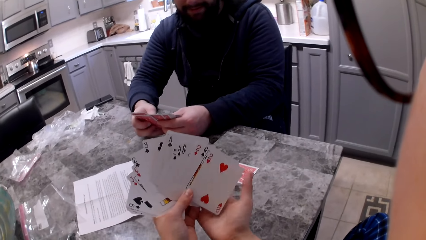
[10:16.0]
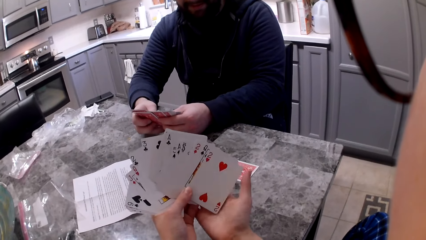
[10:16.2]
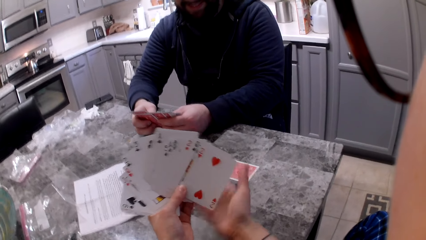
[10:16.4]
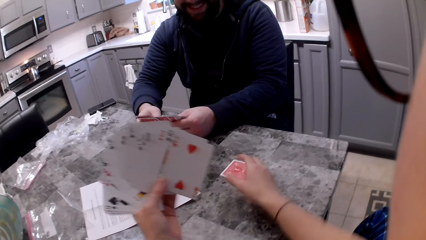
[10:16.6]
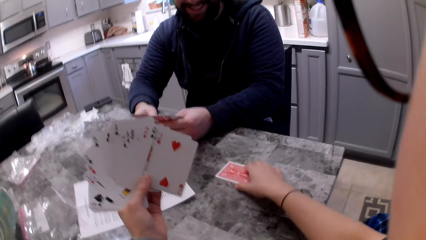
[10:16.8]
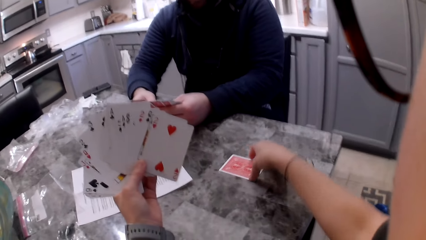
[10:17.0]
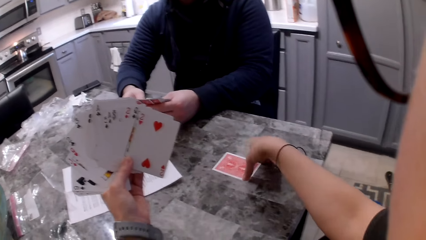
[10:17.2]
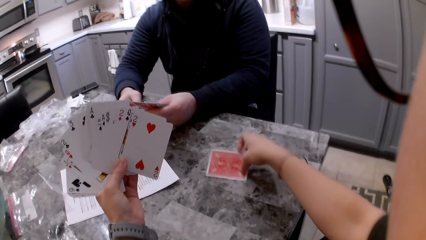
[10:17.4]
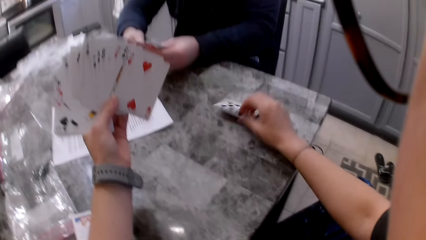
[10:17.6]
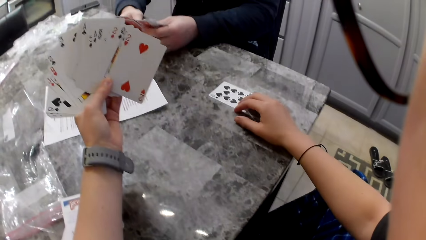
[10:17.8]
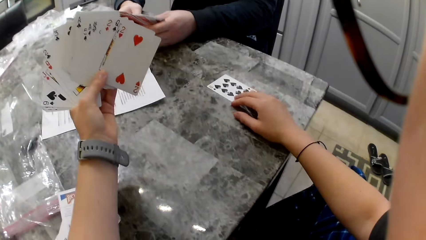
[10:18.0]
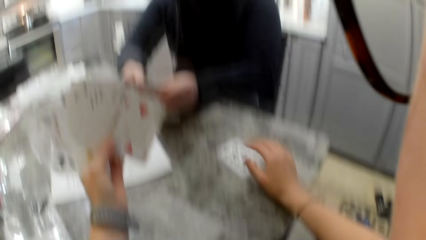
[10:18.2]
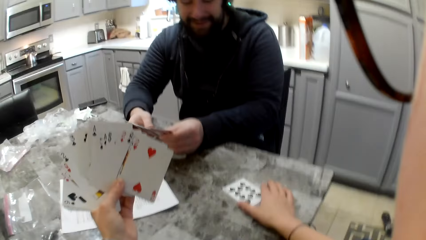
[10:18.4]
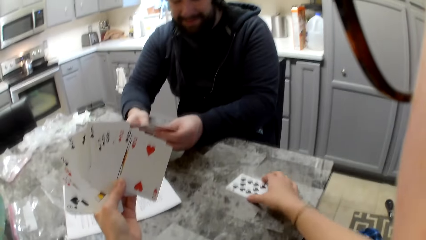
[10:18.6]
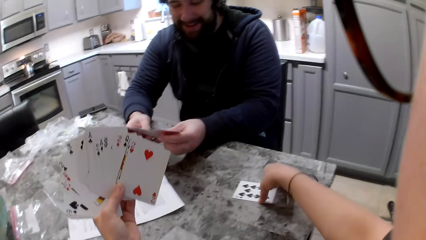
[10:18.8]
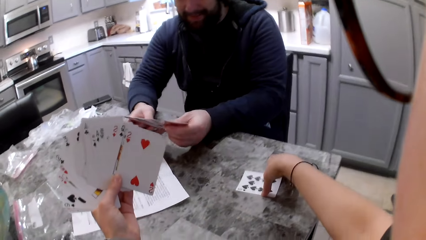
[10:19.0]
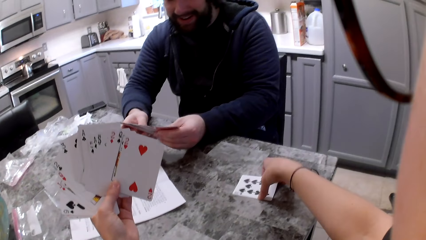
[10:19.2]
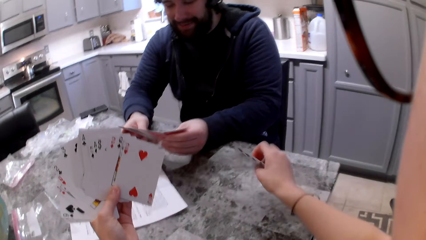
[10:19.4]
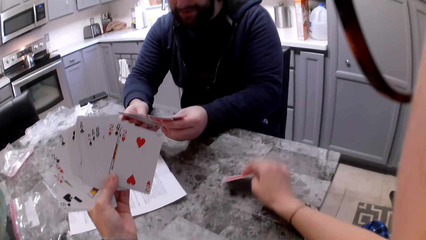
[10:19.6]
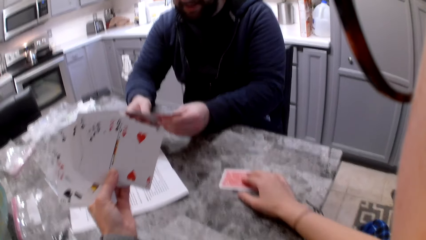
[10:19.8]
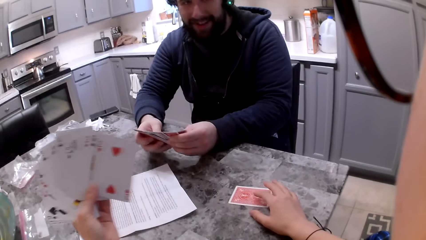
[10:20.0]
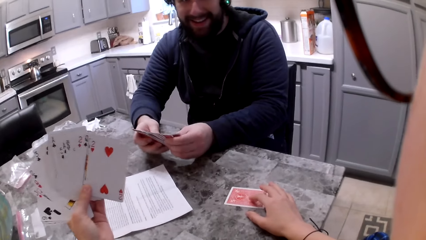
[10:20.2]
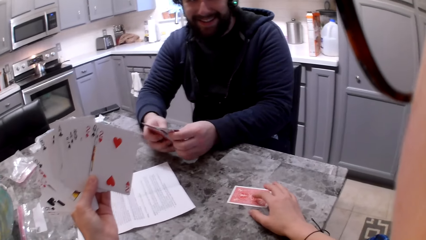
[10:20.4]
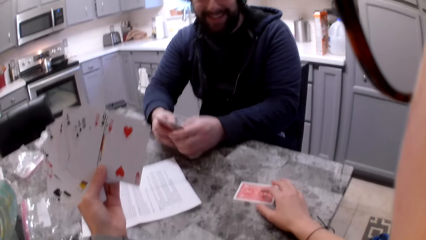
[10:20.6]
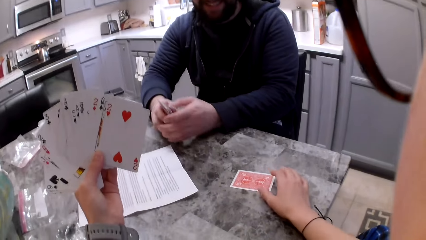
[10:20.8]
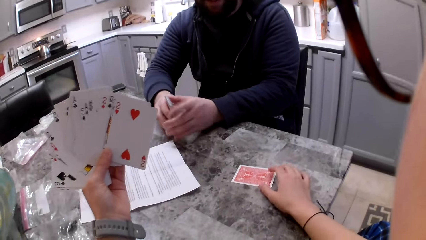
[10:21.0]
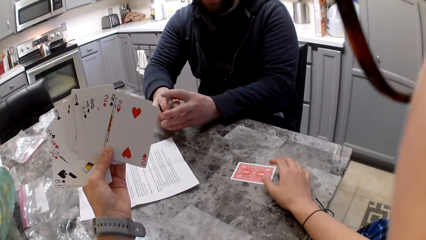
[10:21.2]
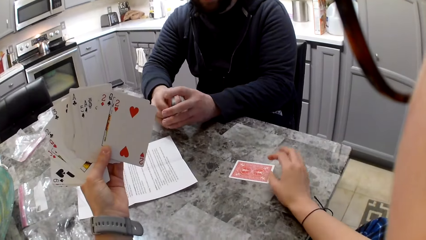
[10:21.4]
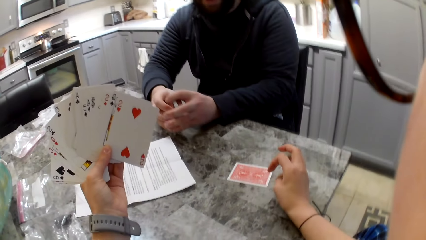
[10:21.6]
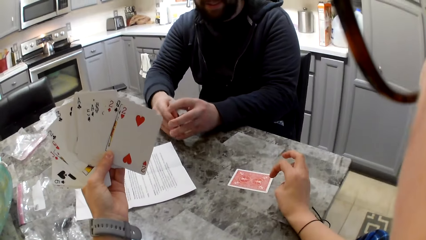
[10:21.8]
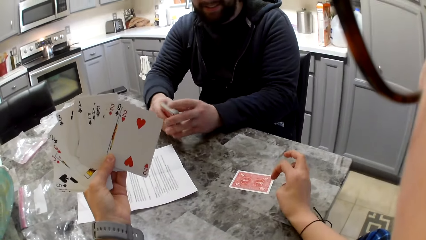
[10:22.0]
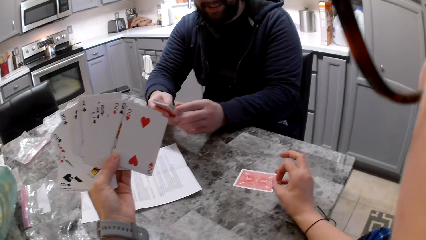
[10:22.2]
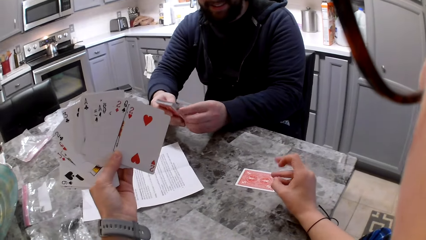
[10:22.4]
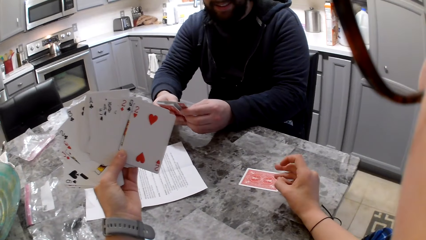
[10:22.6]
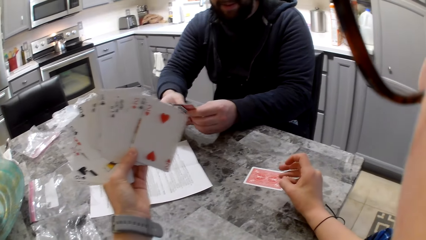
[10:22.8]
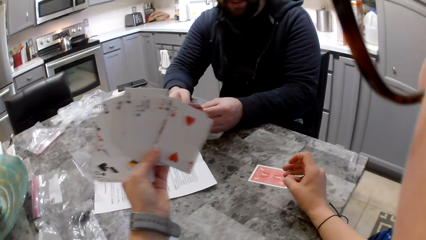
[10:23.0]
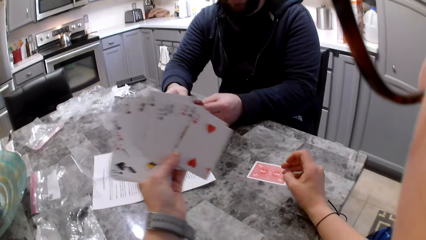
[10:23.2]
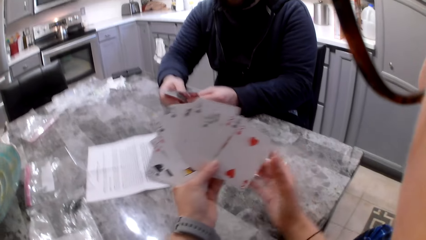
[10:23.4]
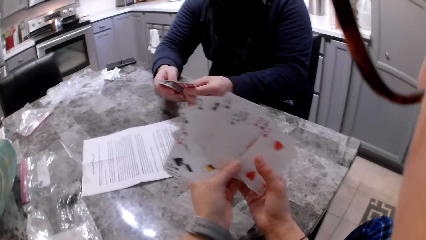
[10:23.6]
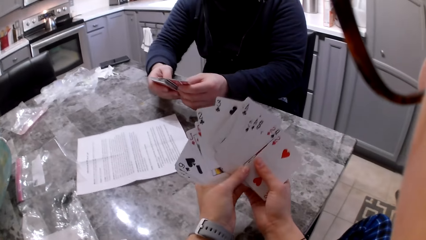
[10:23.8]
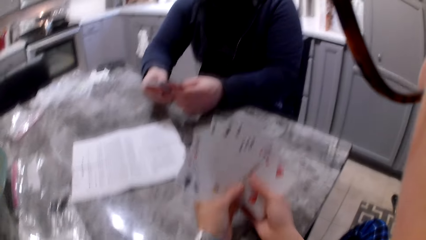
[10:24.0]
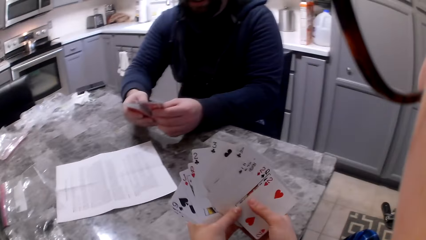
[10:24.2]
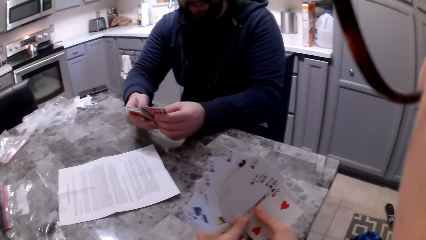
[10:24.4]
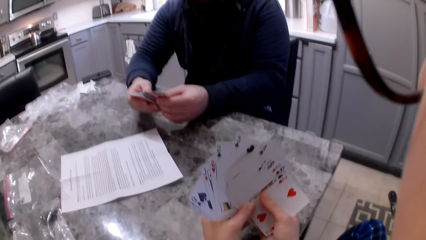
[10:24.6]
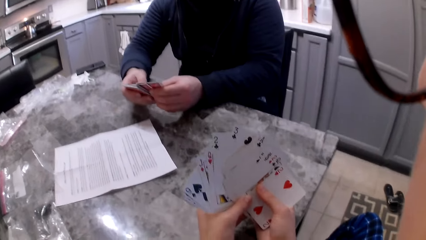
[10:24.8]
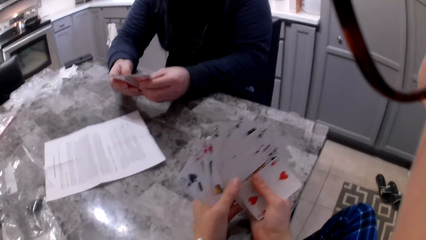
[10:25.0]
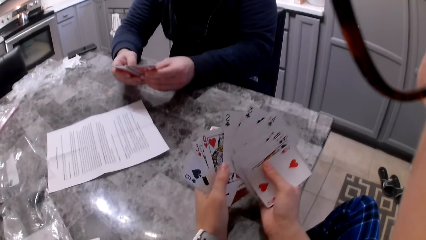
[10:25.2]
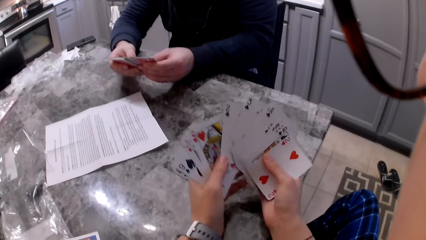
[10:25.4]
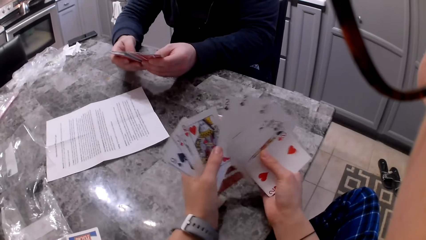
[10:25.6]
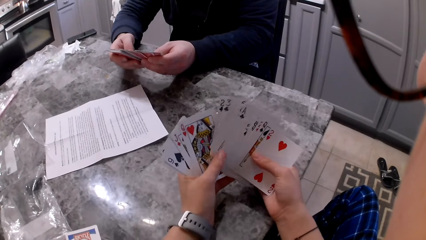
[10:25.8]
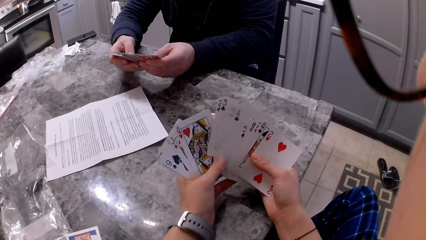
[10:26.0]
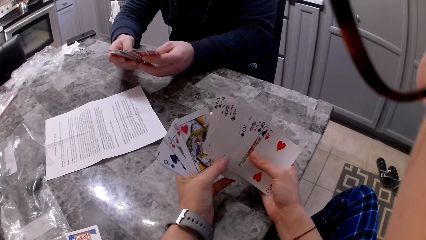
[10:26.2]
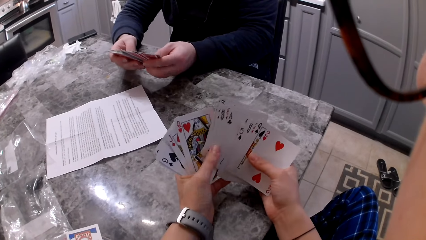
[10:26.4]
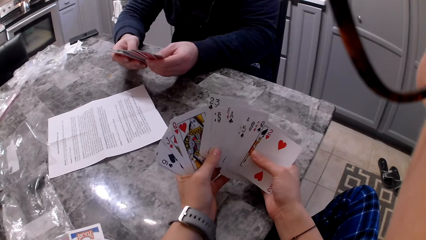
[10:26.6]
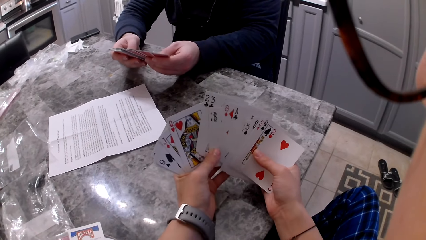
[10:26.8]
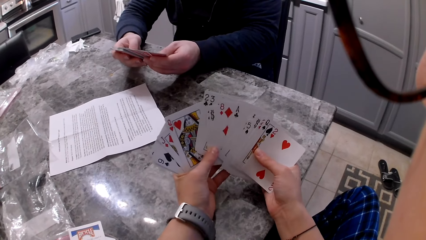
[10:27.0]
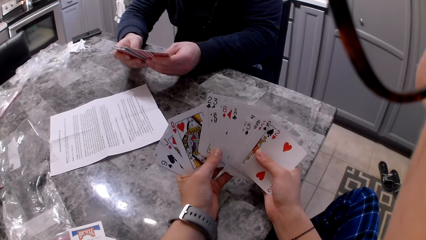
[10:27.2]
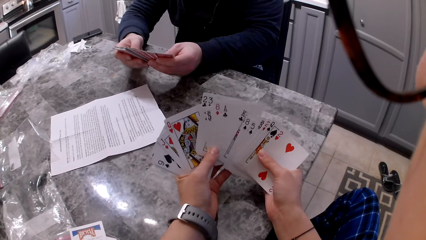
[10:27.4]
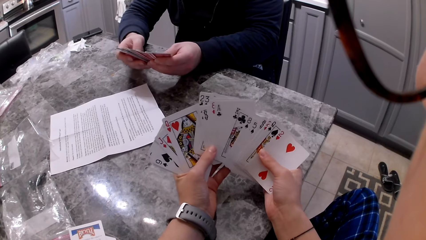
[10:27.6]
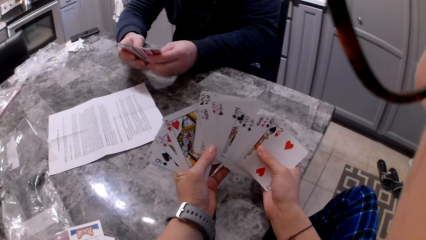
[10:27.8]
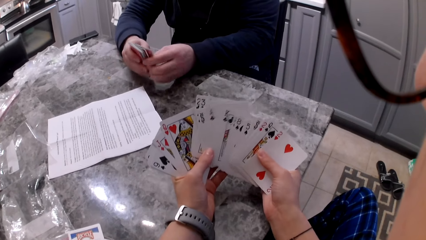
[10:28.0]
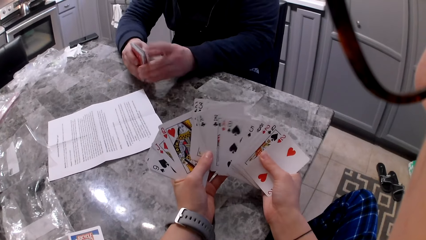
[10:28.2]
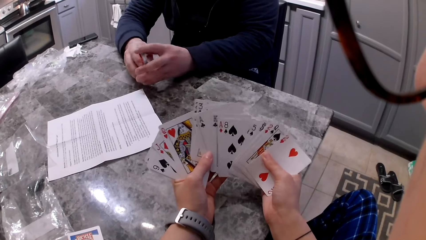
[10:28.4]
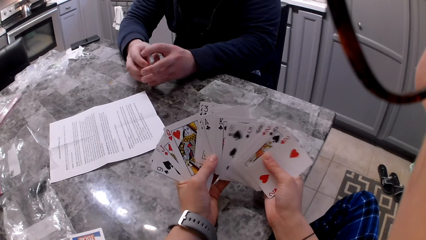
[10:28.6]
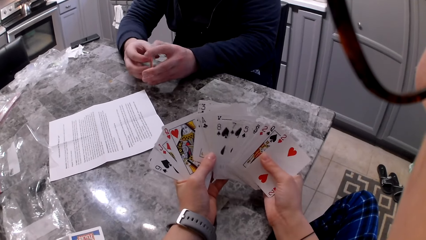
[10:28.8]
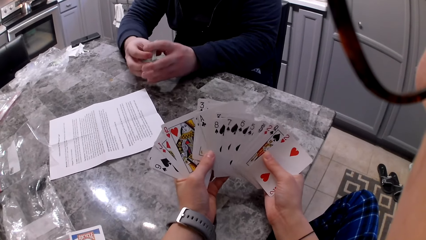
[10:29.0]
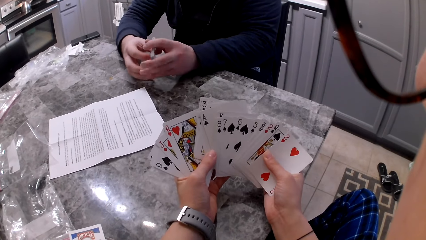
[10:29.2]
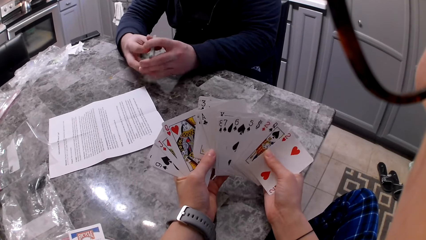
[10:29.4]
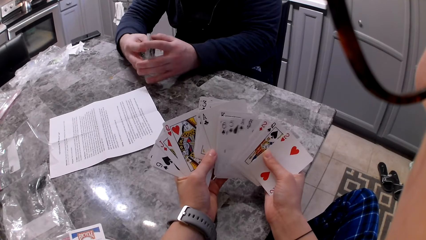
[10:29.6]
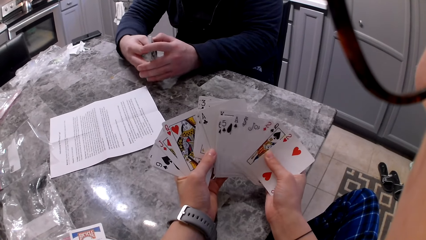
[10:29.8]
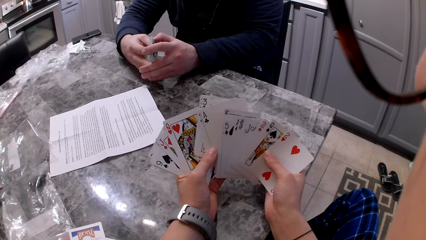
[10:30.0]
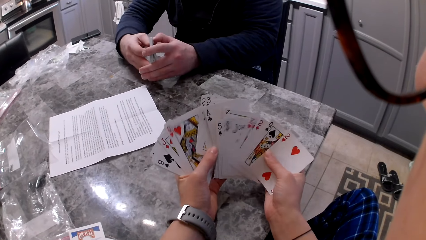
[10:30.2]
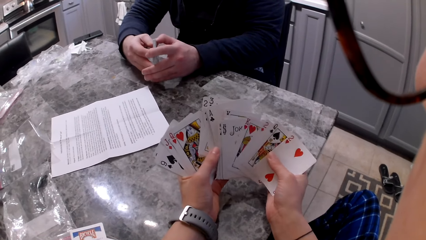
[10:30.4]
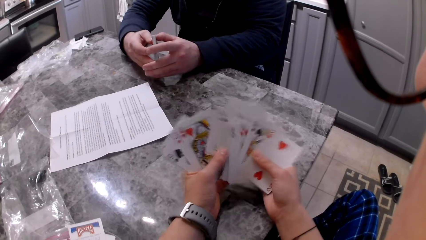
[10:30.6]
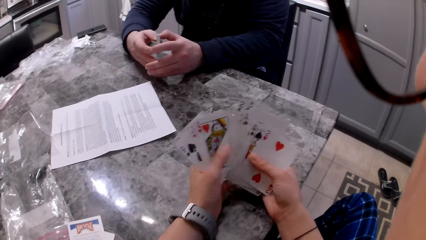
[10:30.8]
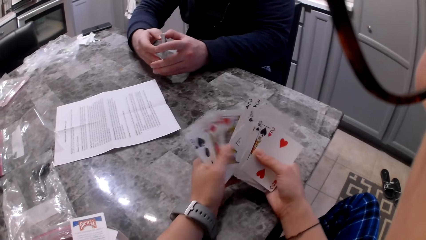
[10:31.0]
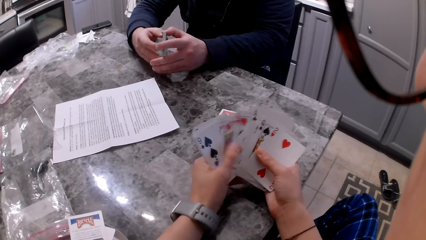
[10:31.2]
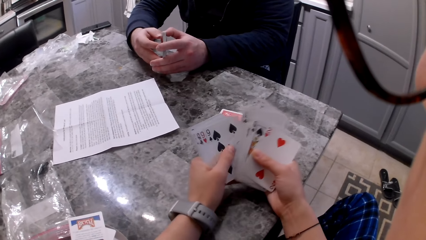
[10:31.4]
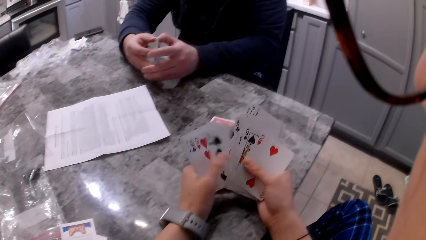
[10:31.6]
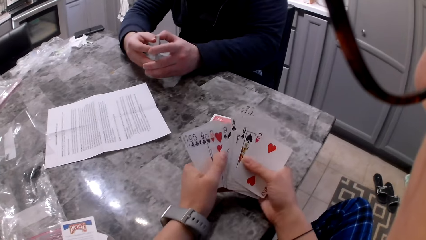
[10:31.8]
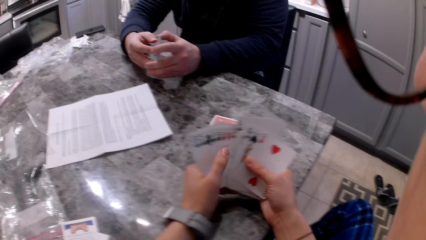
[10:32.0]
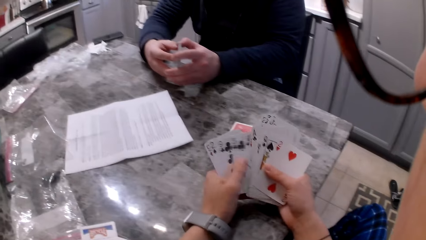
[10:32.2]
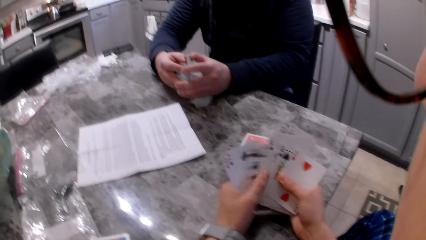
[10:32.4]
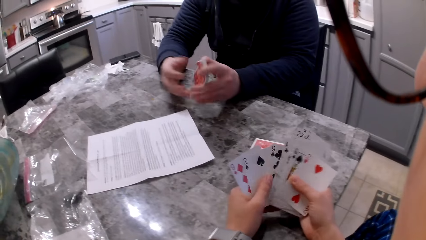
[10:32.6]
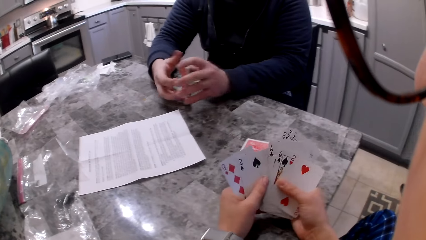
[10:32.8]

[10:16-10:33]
The camera wearer flips the card on the counter or table with her right hand. A man shuffles cards in his hands. The camera wearer turns the card on the table. The man shuffles cards in his hands. The camera wearer gestures and moves her right hand fingers on top of the card on the table. The man shuffles cards in his hands. The camera wearer shuffles cards in her hands. The man shuffles cards in his hands and aligns cards in his hands. The camera wearer shuffles cards in her hands.
